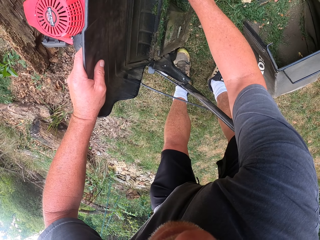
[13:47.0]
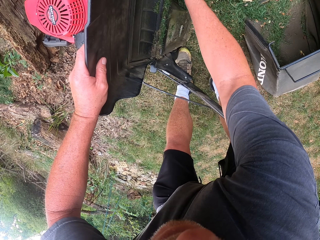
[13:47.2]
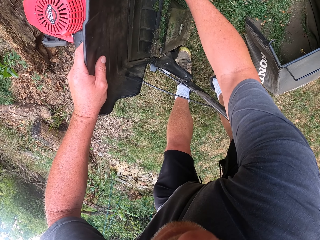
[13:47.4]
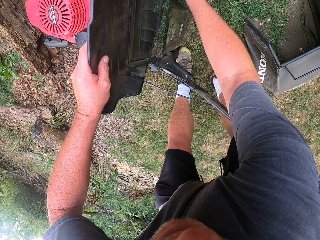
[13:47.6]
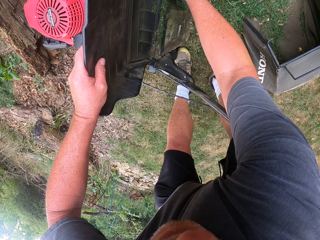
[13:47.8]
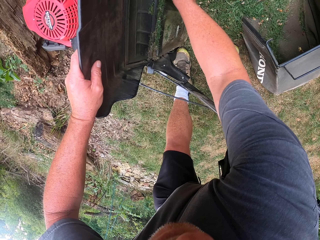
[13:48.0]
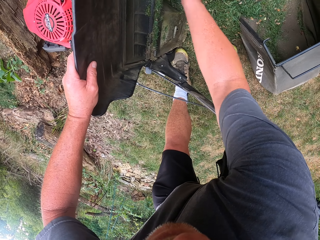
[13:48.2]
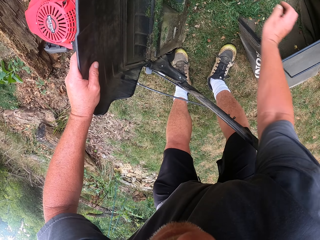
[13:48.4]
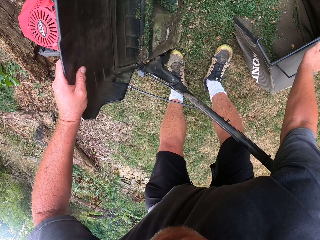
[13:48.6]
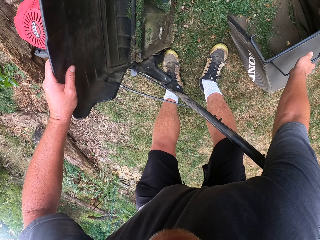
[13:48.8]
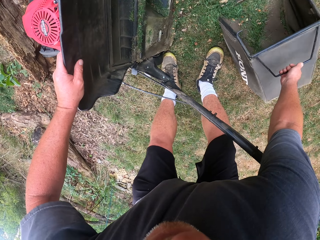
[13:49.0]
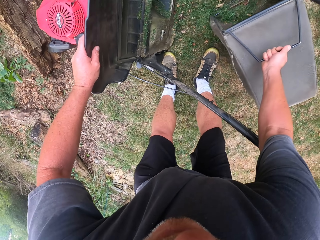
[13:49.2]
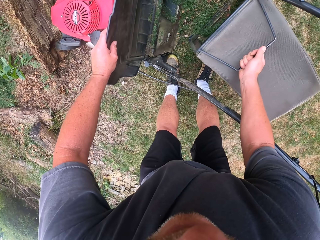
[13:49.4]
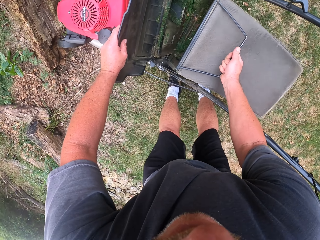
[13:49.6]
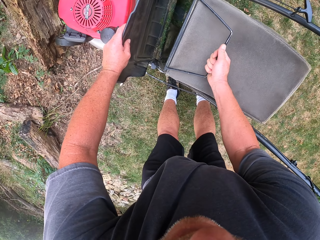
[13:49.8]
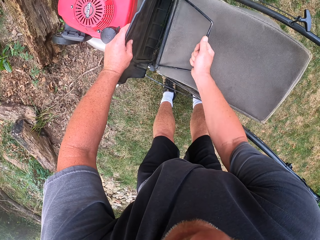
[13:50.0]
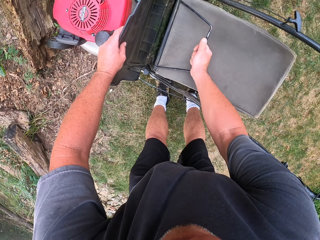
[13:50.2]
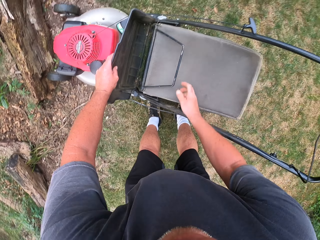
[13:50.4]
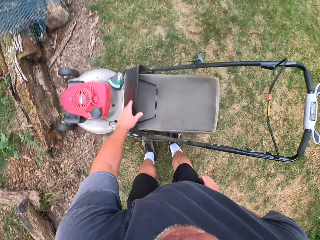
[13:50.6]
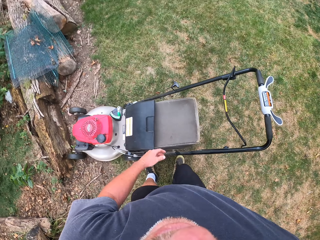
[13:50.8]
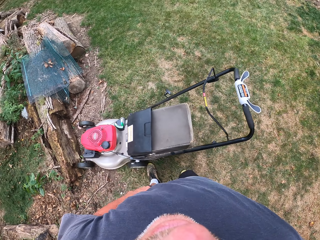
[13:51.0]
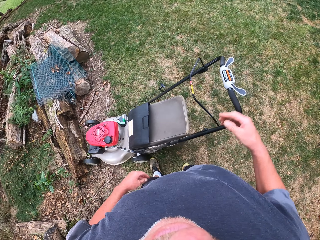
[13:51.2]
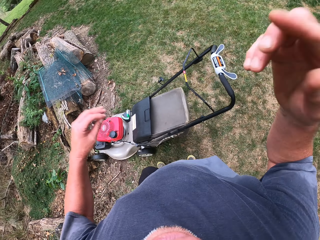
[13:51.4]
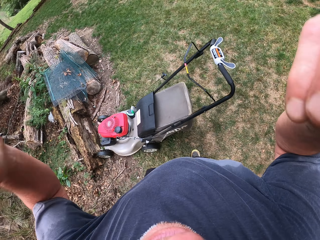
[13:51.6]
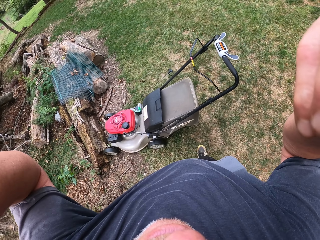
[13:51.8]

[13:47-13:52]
The camera wearer picks up the bag. They attach the bag to the lawn mower.
